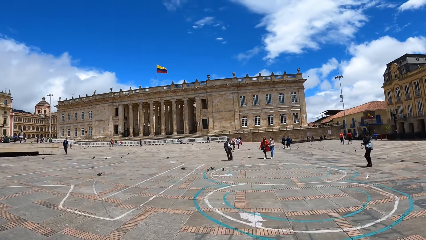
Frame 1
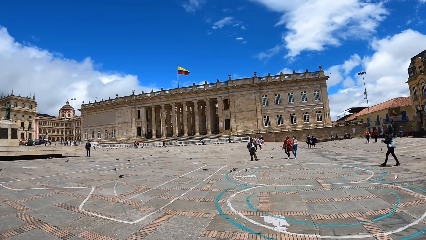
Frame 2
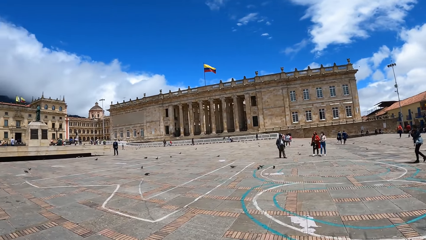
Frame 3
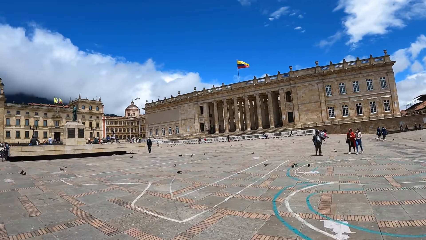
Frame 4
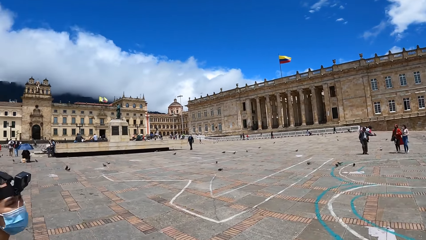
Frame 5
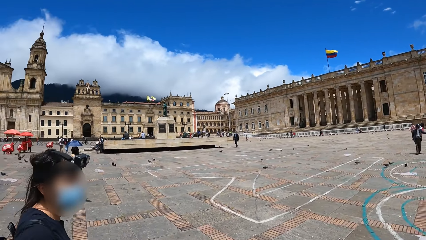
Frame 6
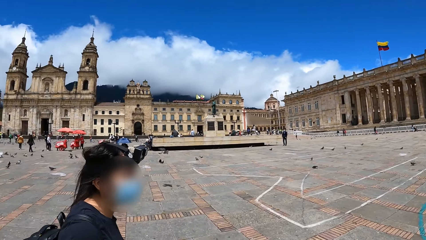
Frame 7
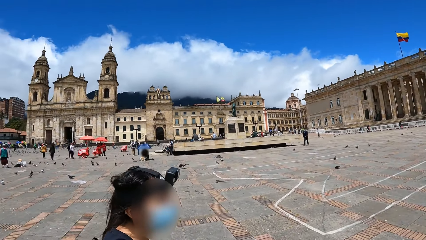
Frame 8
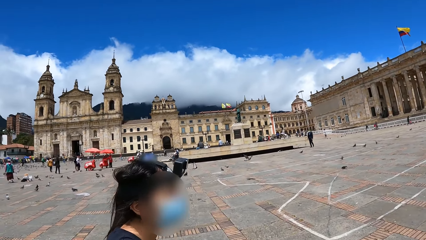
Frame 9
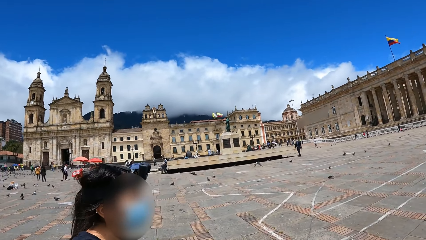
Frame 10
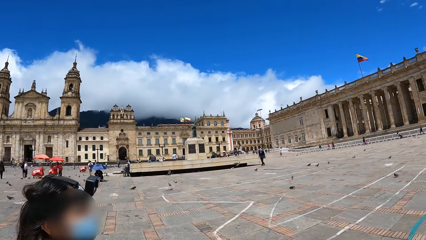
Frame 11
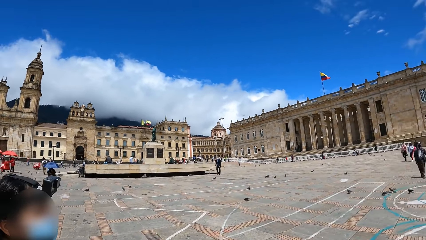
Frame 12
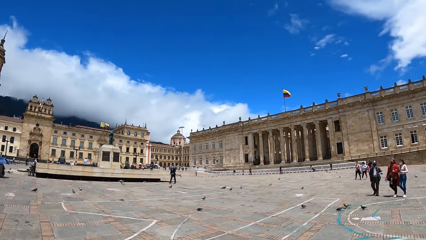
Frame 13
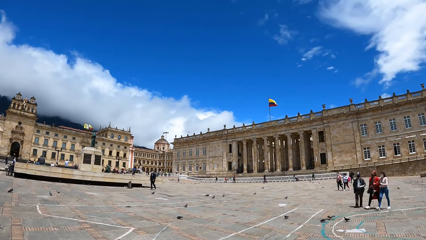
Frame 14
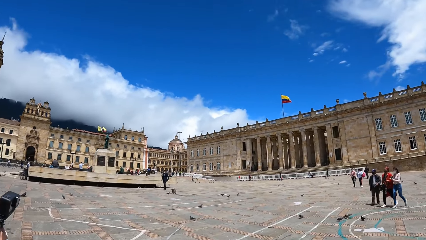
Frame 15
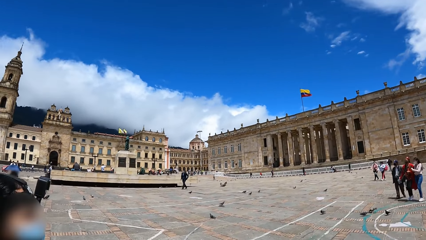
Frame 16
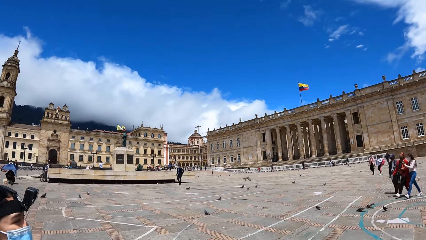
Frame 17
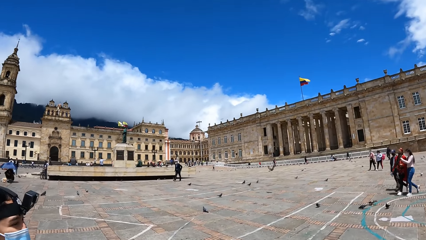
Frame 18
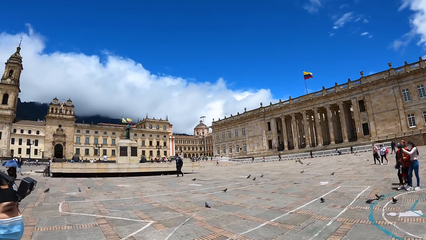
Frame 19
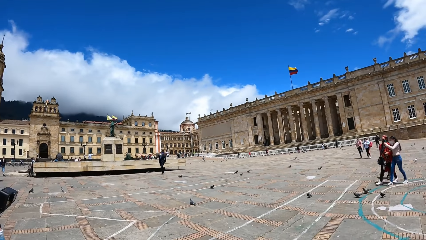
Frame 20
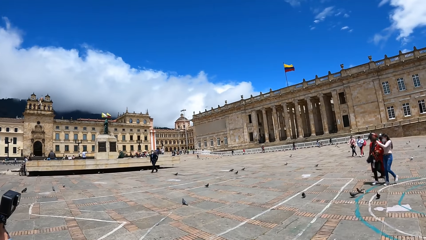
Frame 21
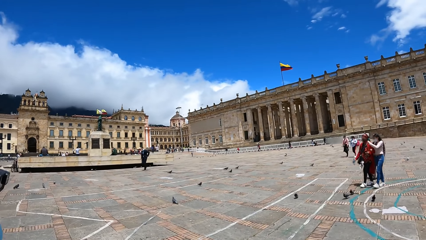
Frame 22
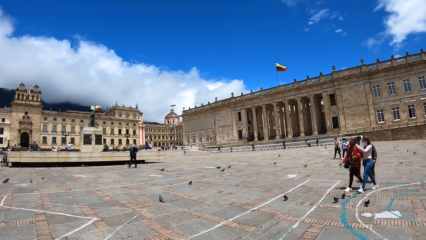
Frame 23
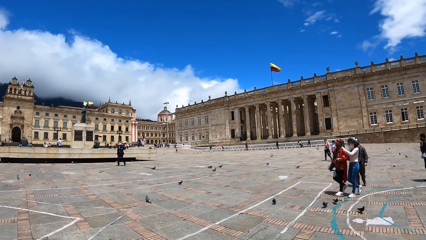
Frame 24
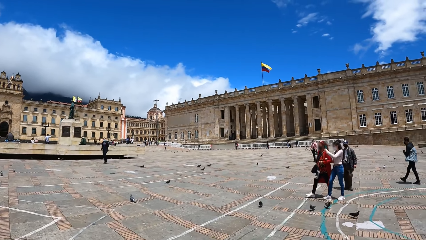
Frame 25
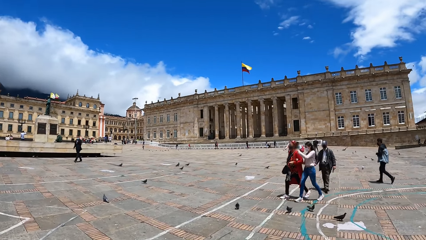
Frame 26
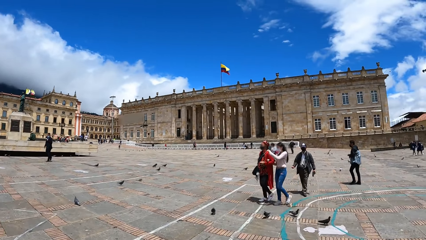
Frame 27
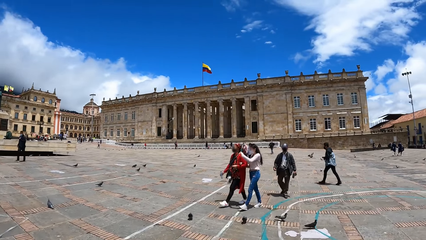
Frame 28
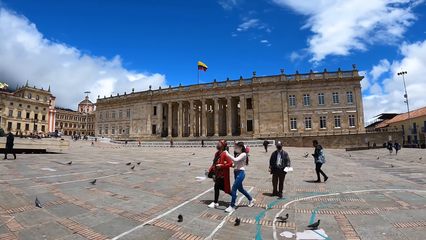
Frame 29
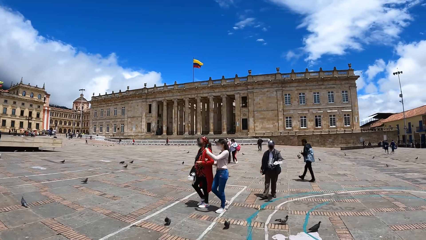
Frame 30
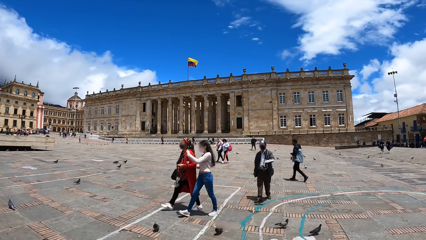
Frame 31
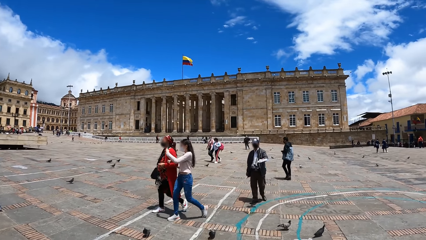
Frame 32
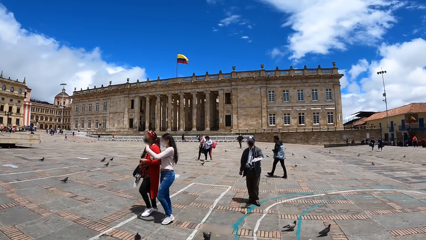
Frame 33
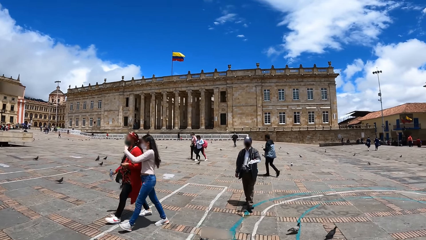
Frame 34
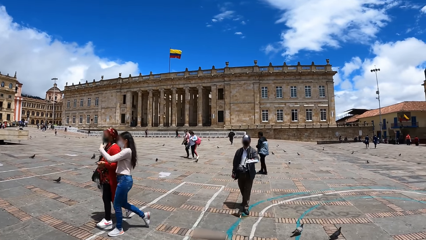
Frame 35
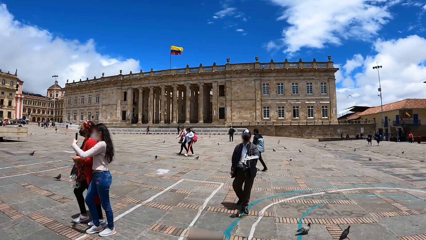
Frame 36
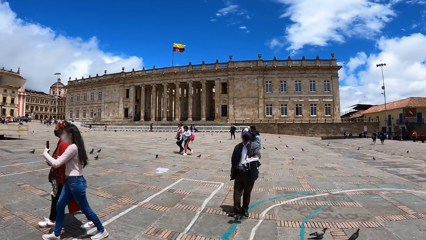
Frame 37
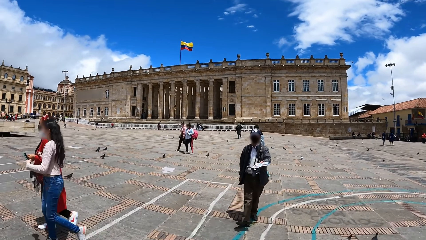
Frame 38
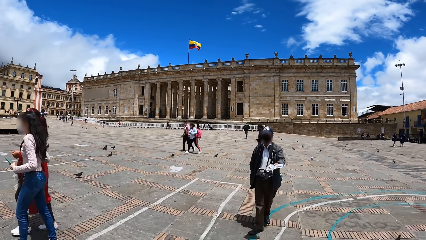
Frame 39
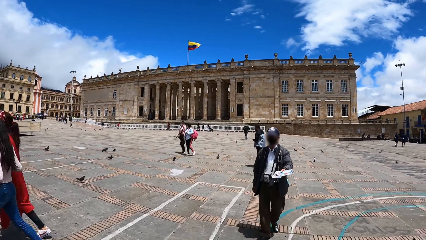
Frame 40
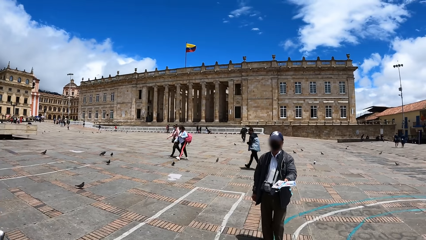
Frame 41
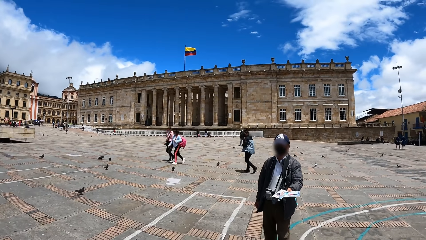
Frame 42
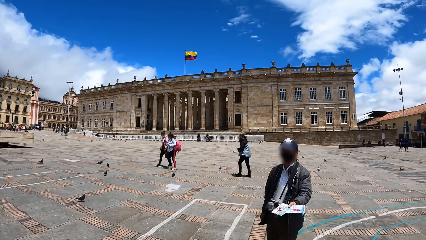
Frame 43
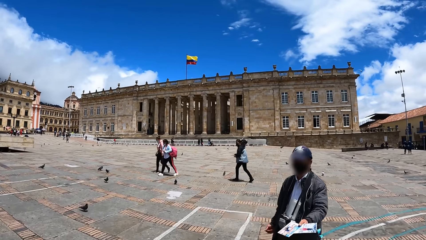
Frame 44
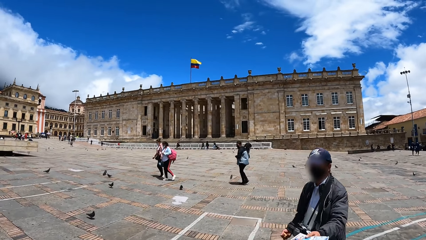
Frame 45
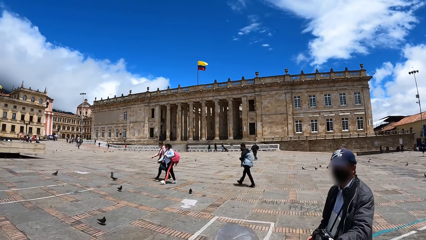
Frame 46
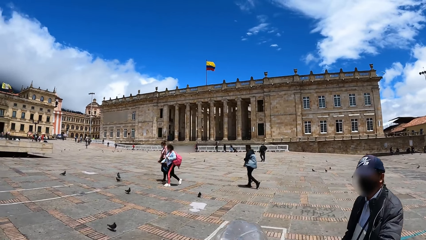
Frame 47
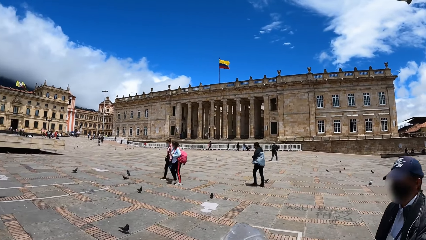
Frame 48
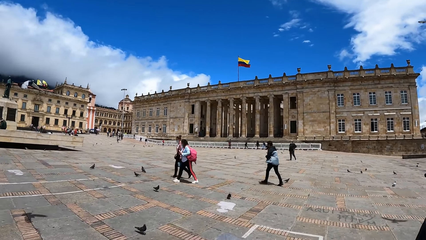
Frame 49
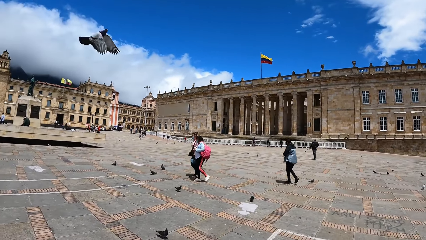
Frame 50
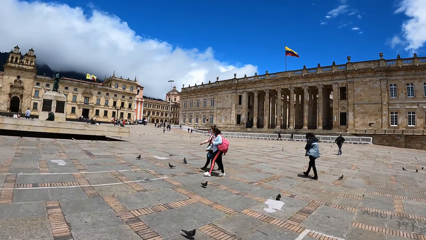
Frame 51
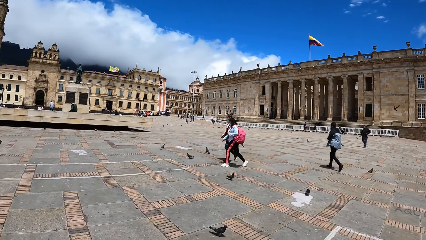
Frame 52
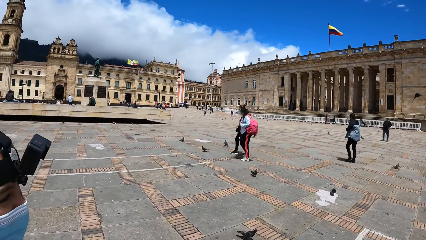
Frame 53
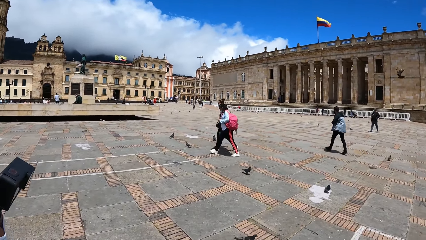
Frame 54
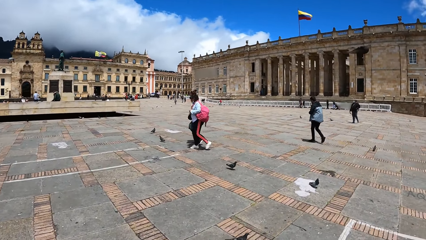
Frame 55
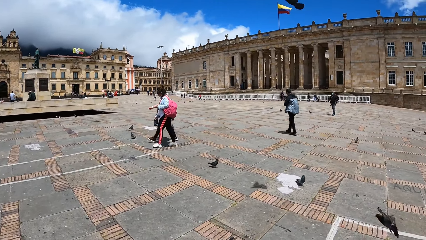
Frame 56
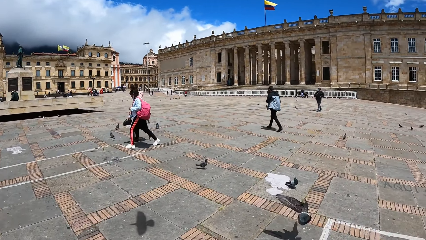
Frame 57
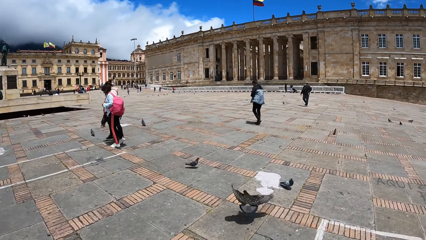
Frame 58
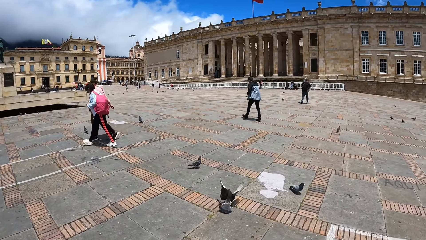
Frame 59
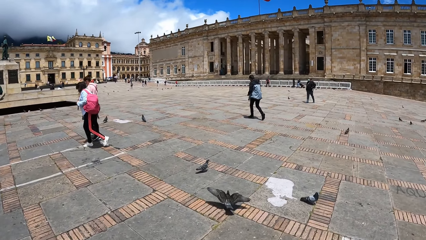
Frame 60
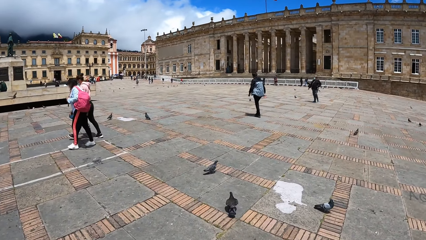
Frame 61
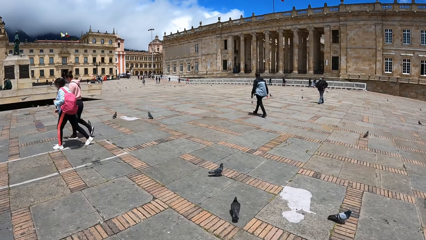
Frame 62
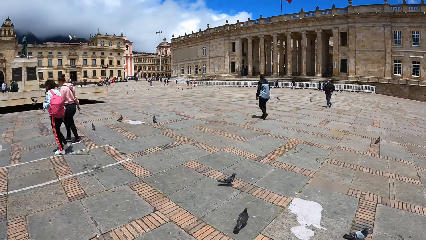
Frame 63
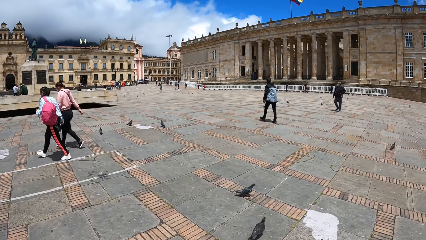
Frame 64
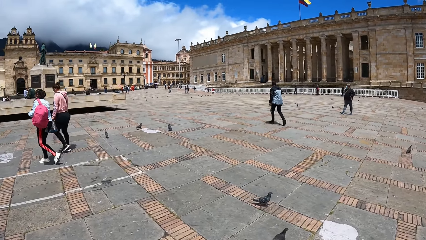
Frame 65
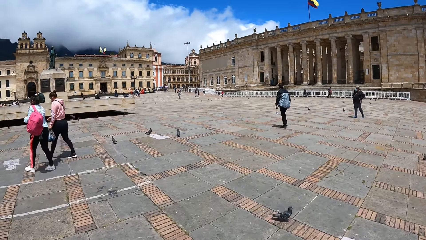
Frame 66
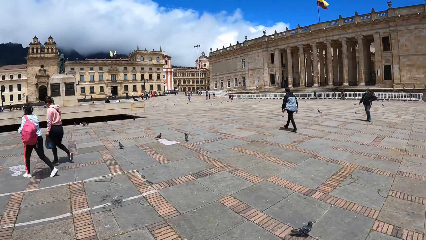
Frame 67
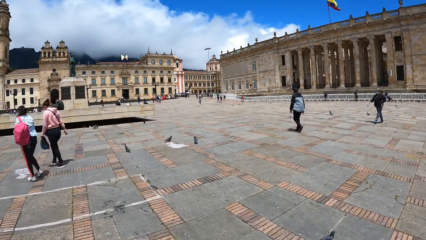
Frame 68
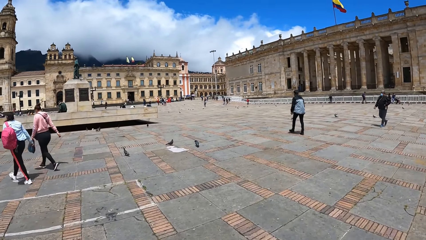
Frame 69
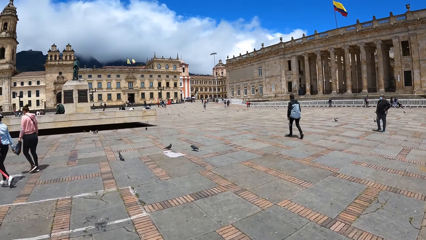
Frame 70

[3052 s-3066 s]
The camera wearer interacts with a man. The man stretches a book in his left hand to the camera wearer. The camera wearer picks something from the man.

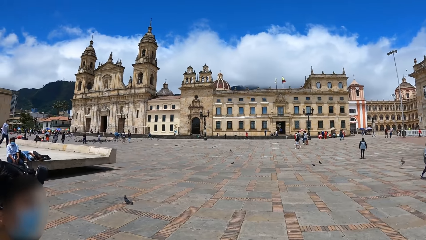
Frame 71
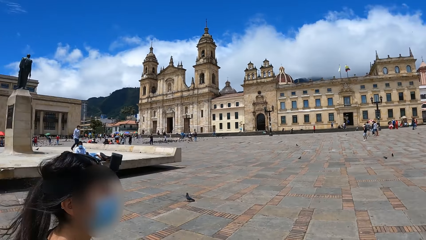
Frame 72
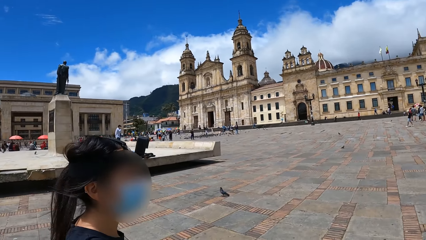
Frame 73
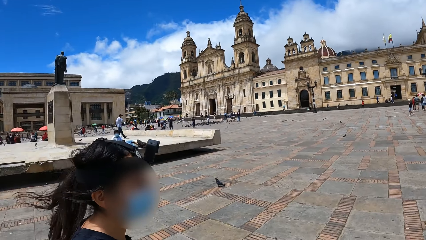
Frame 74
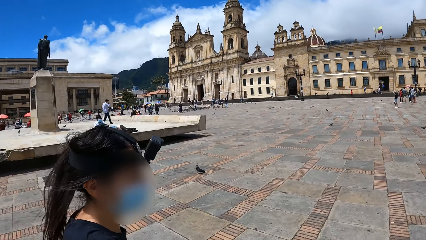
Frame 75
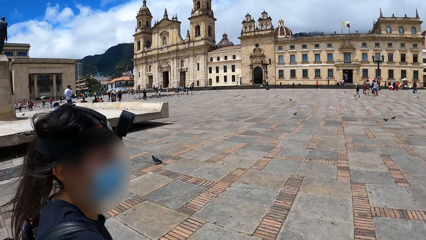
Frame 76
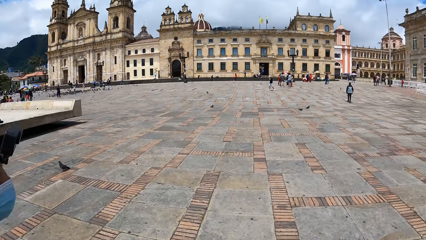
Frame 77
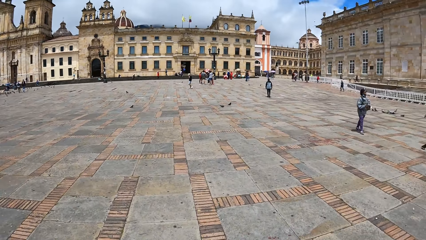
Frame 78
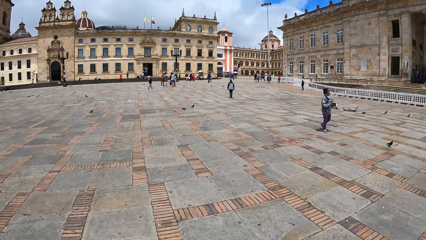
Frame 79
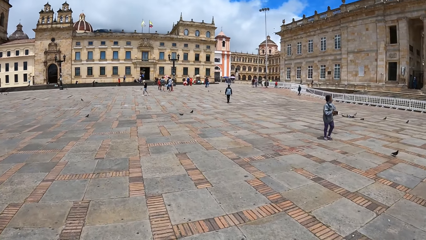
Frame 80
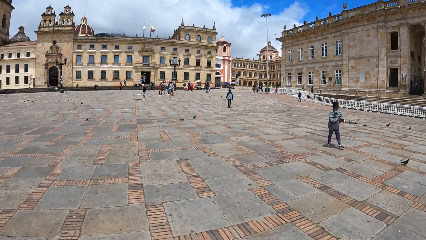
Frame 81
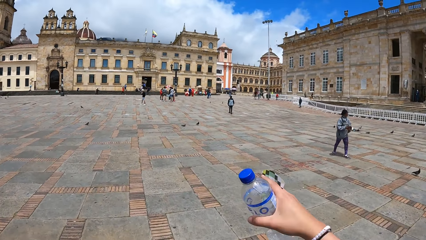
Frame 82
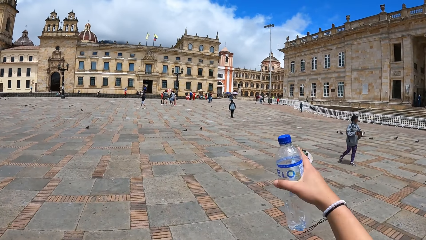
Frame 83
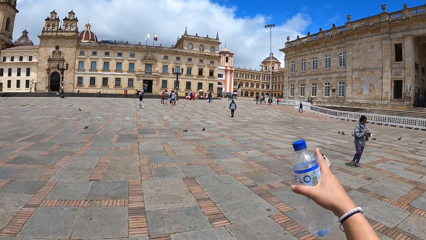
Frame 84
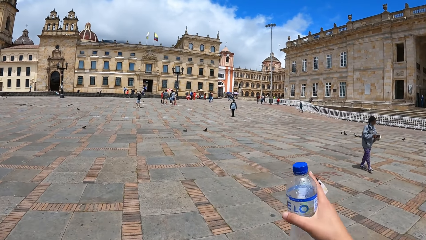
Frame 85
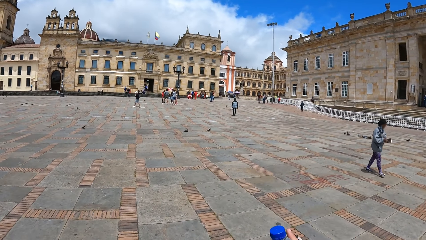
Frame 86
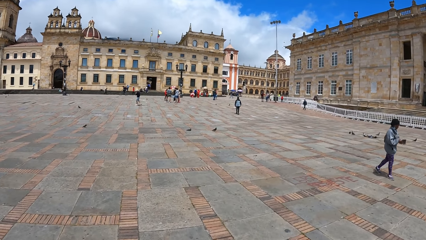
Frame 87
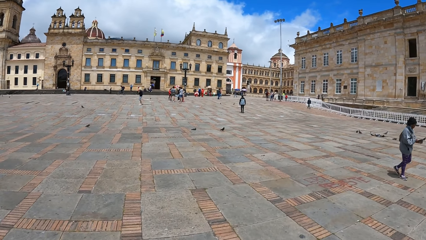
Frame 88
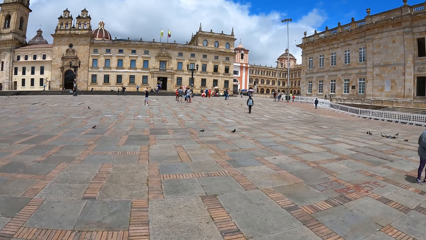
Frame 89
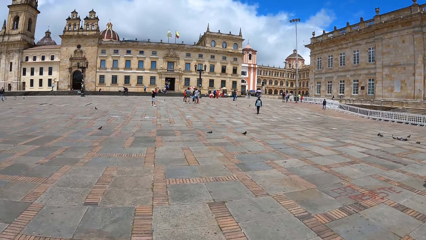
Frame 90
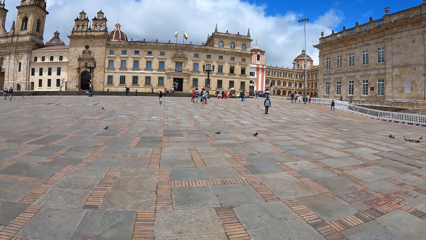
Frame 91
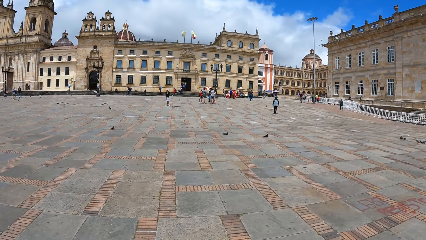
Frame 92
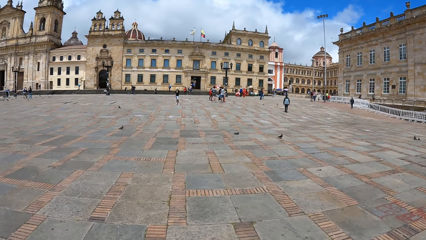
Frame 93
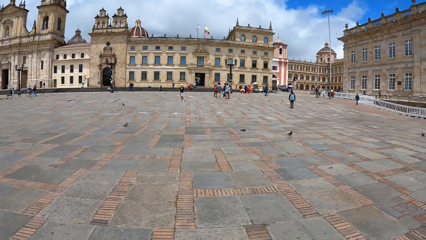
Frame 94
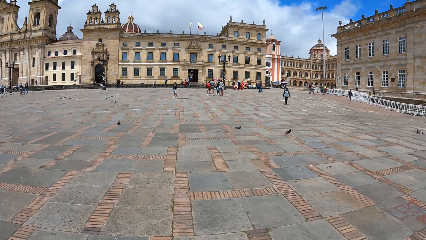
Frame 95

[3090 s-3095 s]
The camera wearer moves the right hand.
